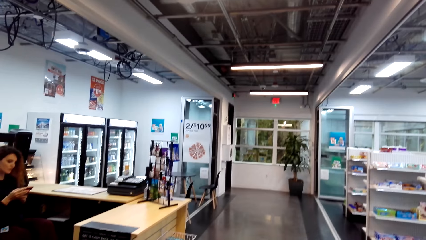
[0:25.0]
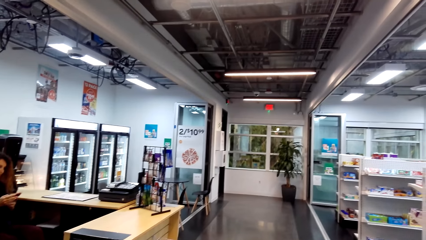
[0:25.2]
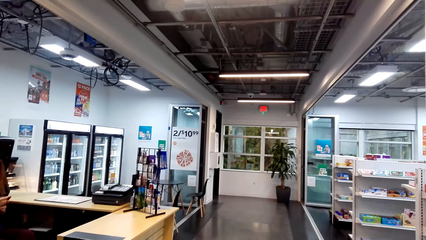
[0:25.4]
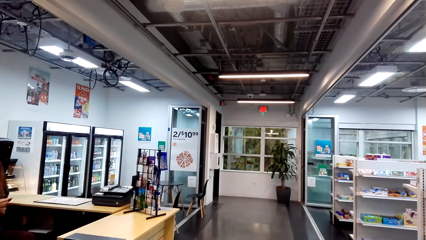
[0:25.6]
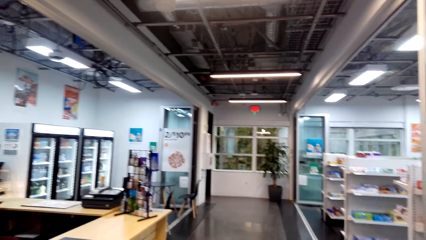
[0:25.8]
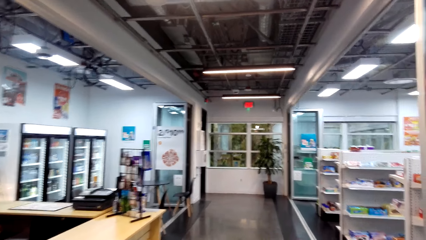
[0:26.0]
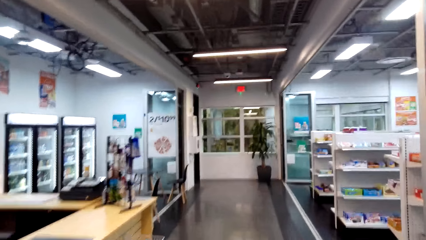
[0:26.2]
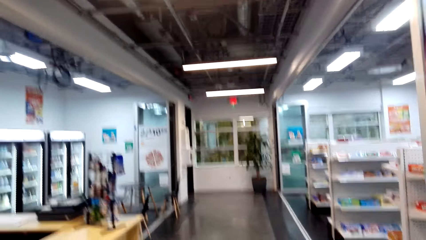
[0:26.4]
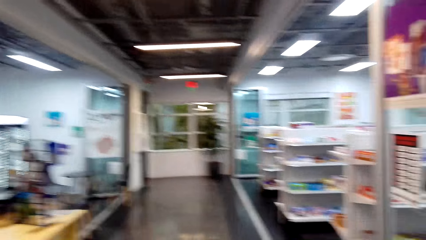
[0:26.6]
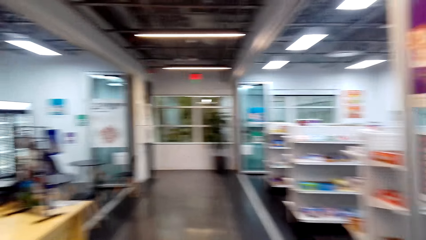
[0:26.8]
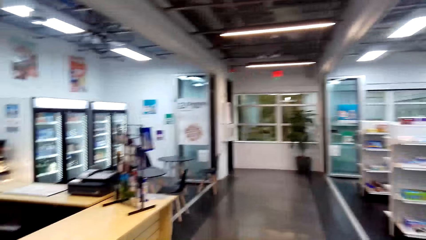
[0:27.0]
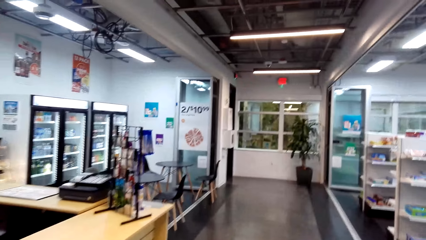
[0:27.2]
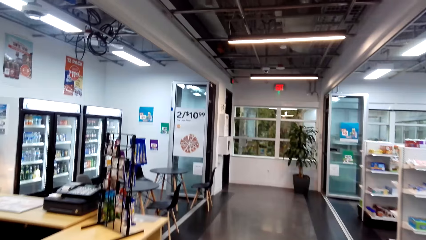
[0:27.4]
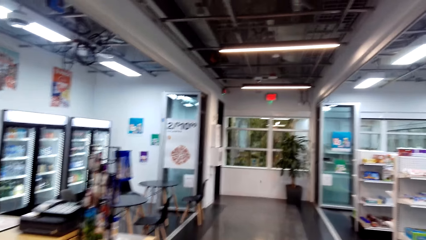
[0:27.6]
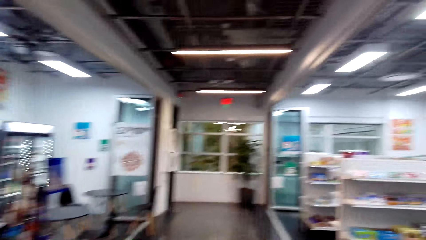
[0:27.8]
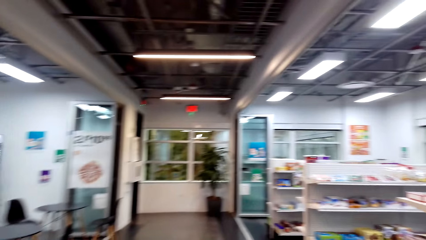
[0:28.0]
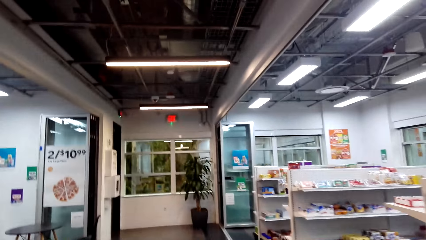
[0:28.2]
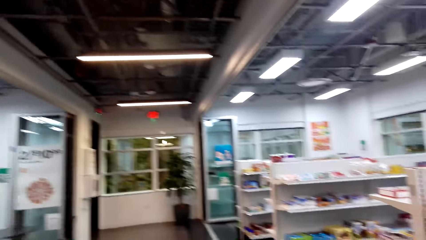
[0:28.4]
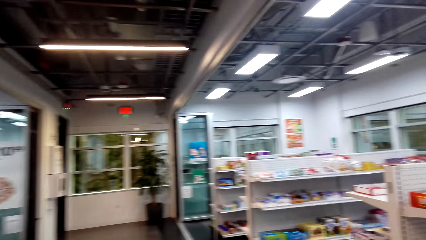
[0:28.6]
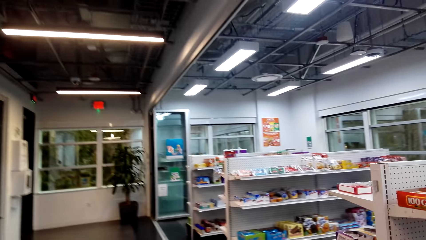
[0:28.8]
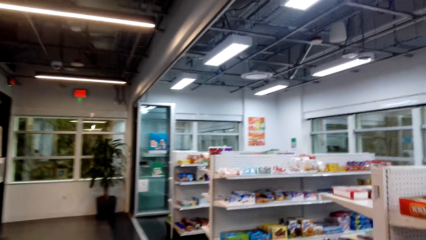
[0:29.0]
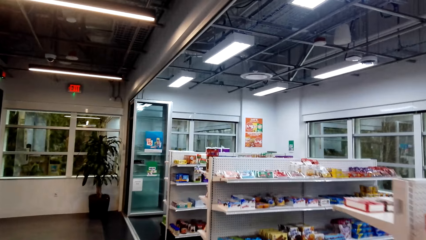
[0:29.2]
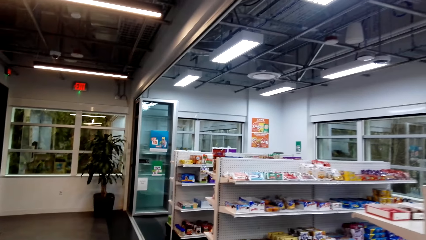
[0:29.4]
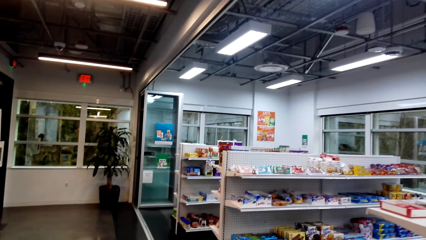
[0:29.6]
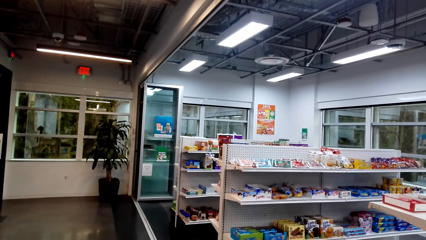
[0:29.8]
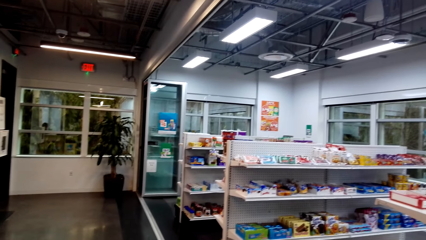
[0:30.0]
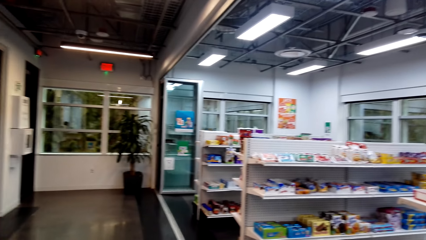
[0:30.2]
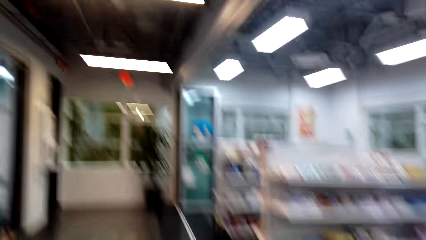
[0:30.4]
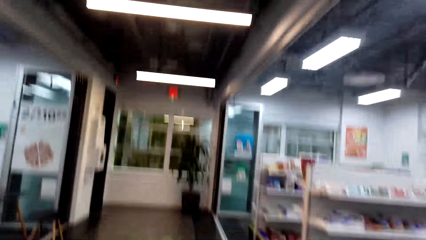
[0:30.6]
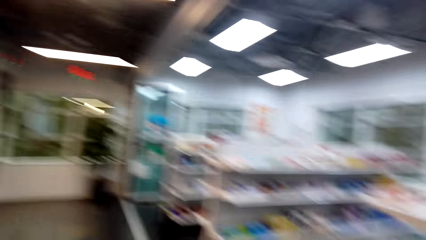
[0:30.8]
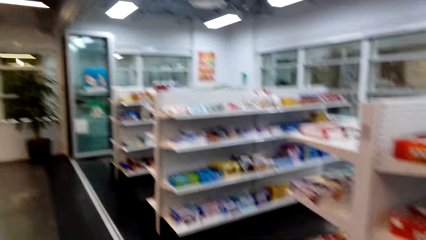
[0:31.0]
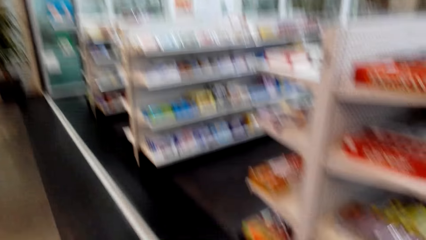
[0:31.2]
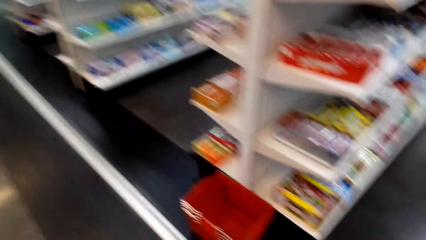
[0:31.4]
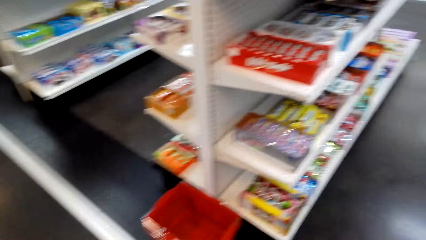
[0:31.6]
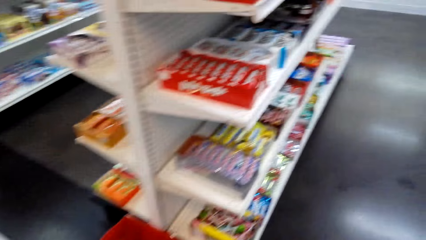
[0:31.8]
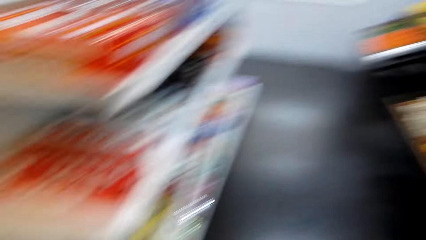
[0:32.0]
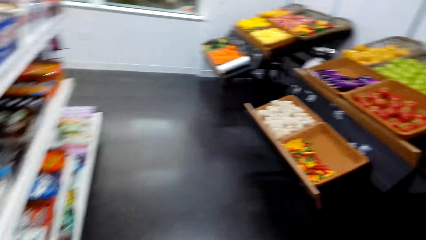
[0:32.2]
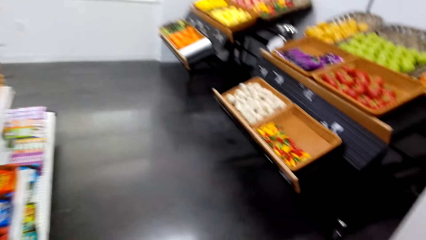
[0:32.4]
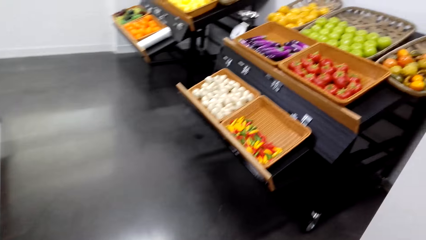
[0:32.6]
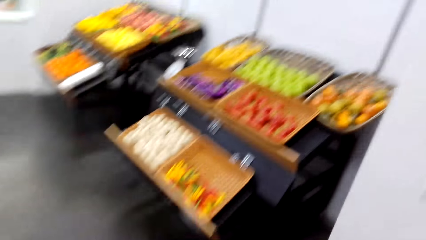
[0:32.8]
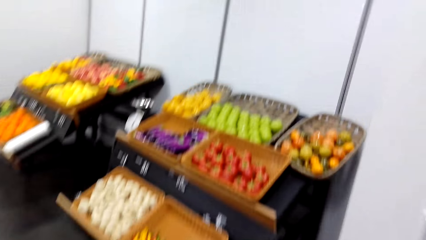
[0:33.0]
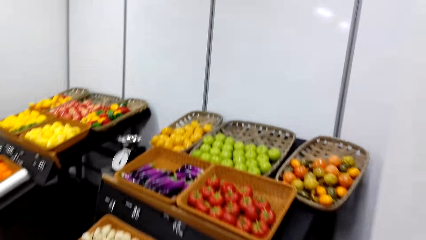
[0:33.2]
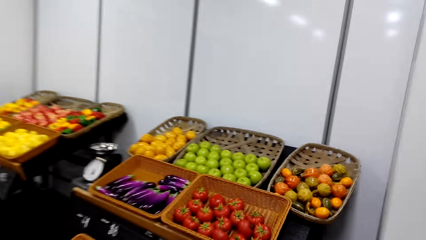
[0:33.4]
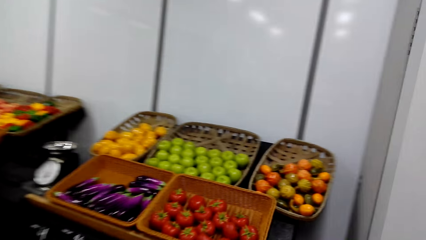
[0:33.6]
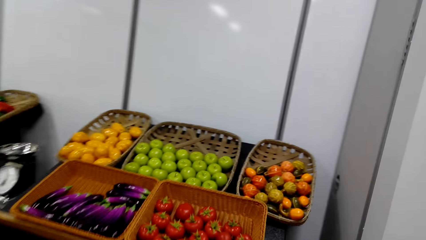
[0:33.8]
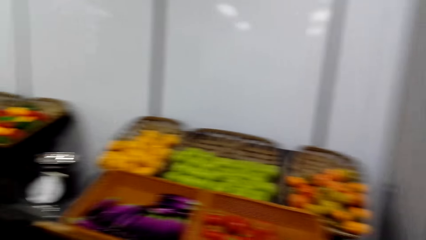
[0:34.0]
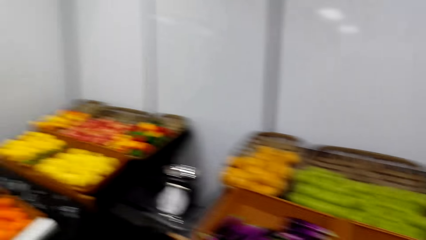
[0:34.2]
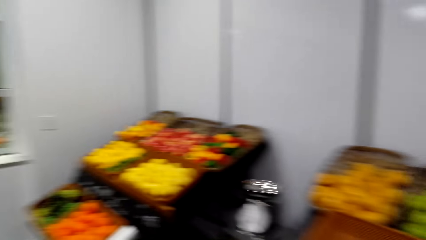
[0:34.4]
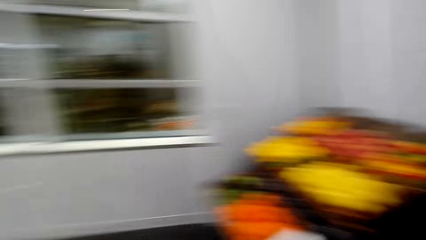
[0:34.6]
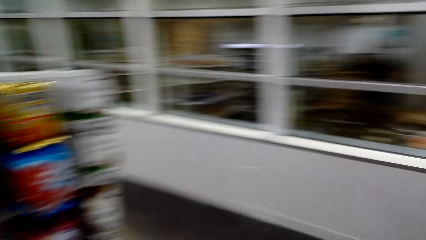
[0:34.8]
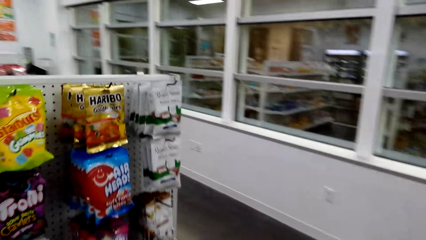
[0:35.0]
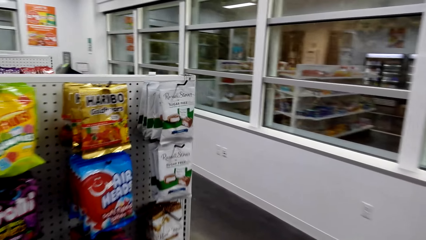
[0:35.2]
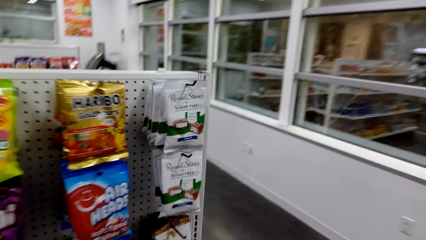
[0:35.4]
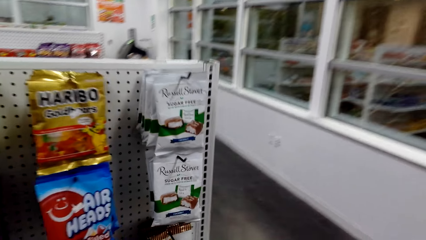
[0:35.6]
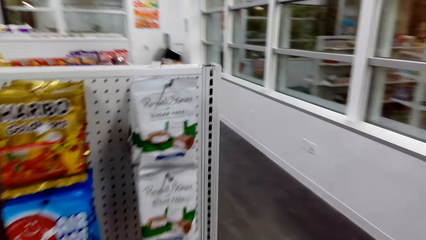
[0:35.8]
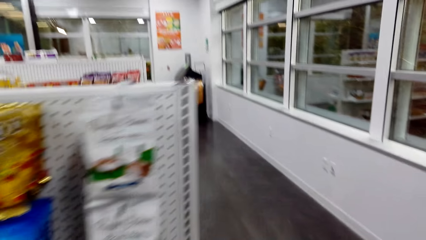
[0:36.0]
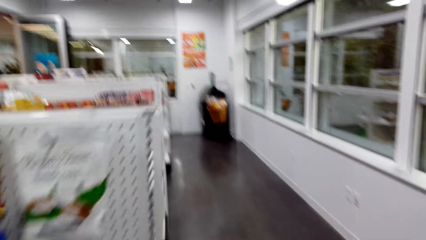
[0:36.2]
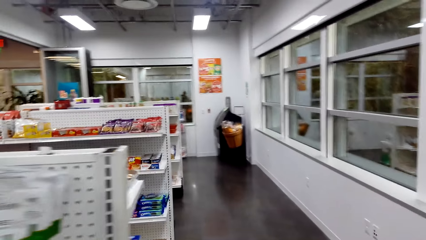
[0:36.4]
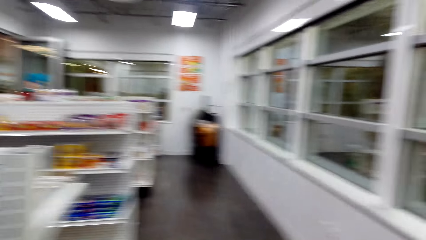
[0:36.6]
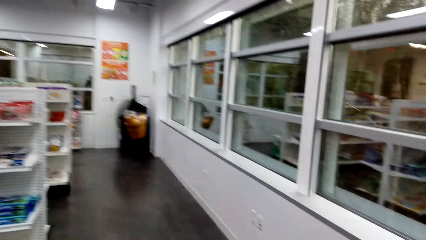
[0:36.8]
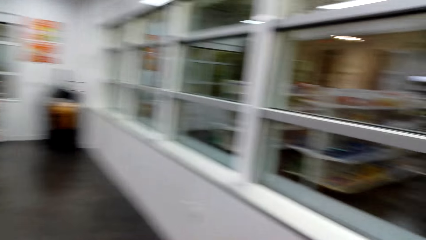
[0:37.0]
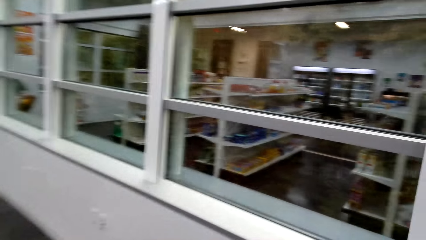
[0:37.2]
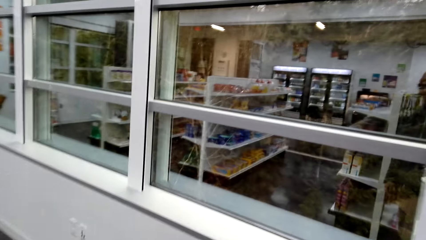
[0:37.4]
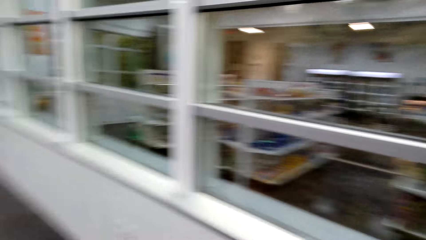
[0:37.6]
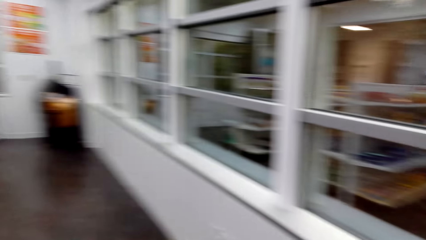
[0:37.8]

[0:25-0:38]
The camera wearer walks around the store. They look at an item on a shelf.

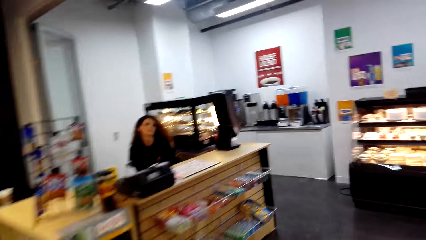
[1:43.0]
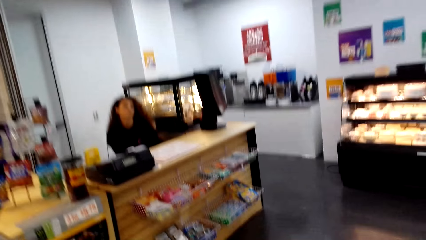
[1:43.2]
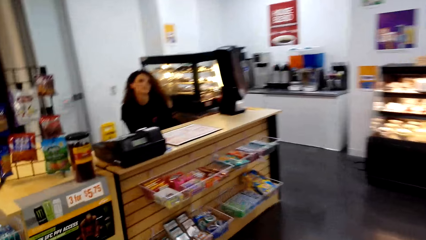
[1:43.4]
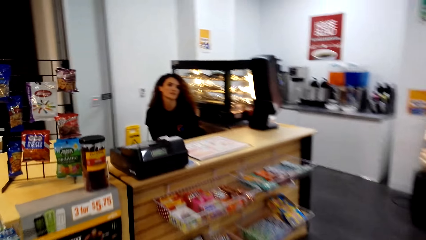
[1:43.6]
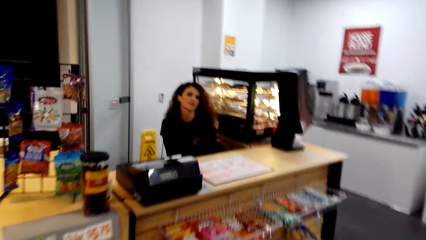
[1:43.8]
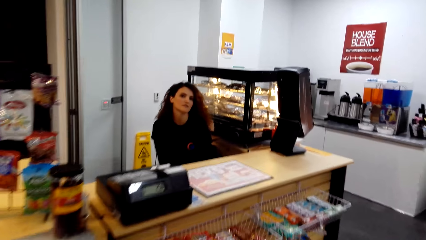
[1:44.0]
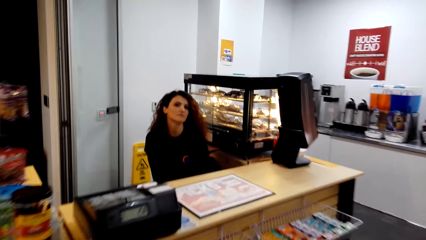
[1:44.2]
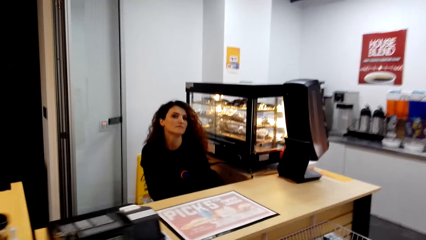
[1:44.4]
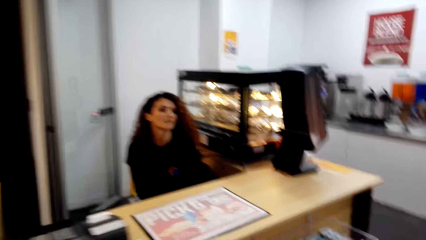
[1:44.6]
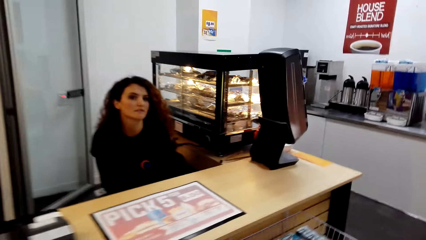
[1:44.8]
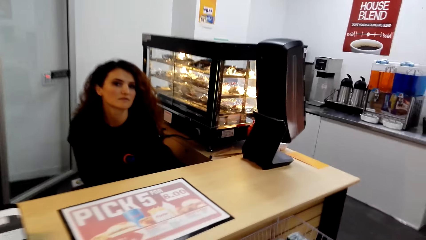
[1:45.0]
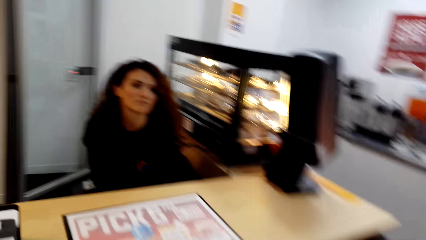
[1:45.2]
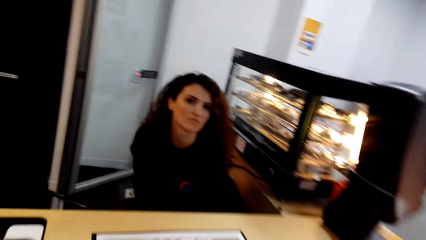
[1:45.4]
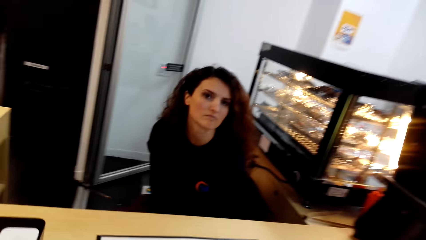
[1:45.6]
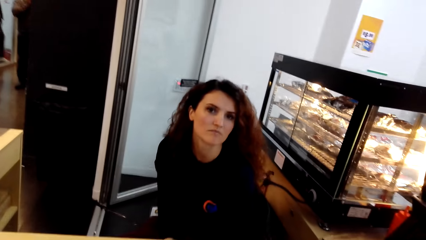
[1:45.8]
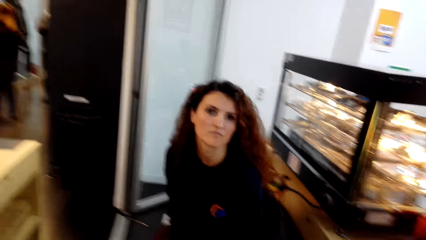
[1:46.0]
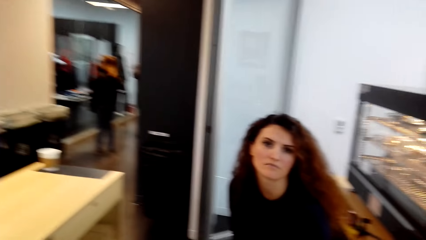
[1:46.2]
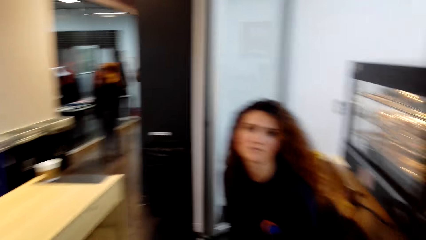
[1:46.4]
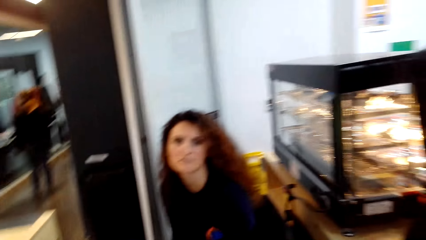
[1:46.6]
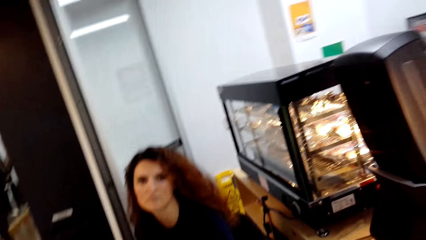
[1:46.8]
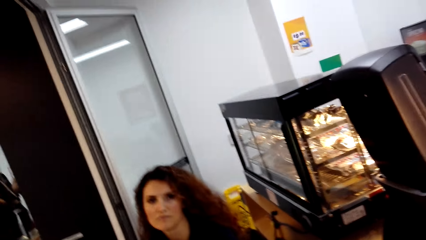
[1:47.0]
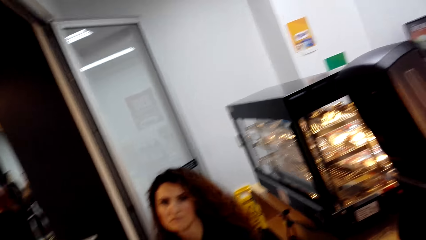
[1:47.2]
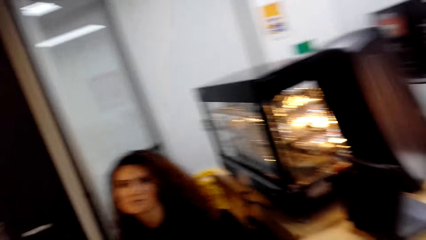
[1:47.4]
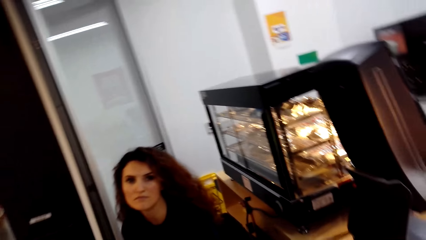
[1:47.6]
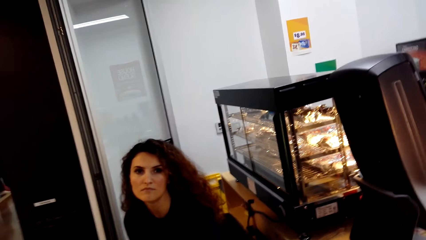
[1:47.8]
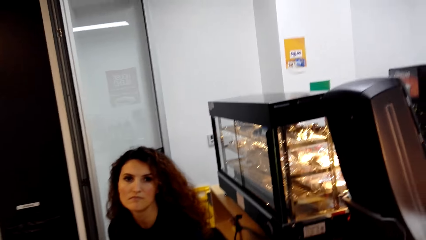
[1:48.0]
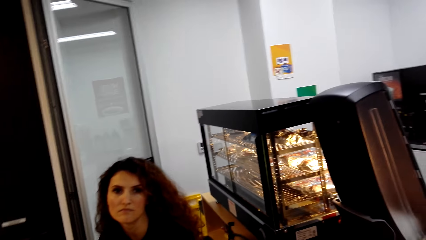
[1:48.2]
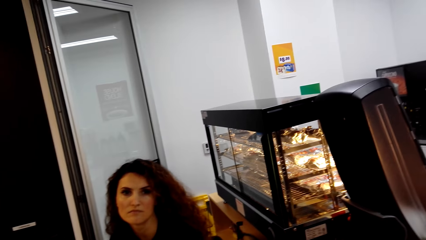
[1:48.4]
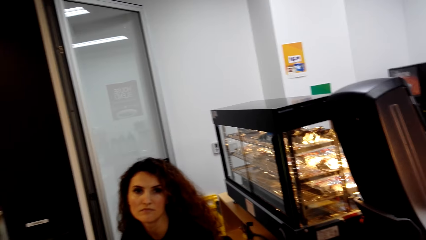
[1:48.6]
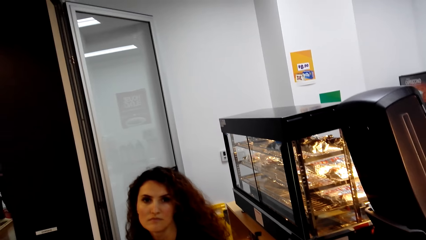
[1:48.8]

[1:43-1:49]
The camera wearer talks to a woman. The woman sits at the cashier.
